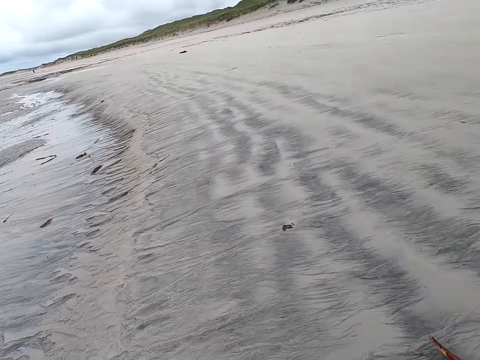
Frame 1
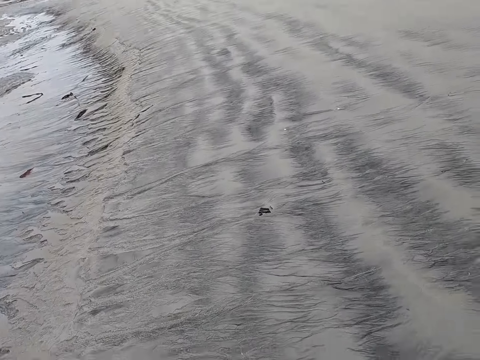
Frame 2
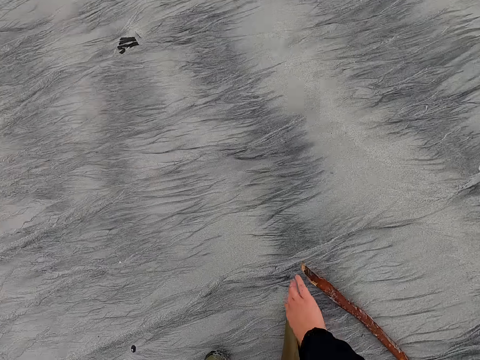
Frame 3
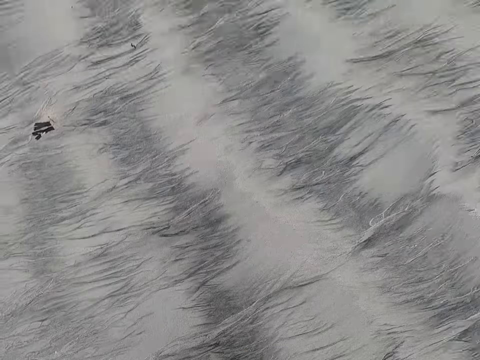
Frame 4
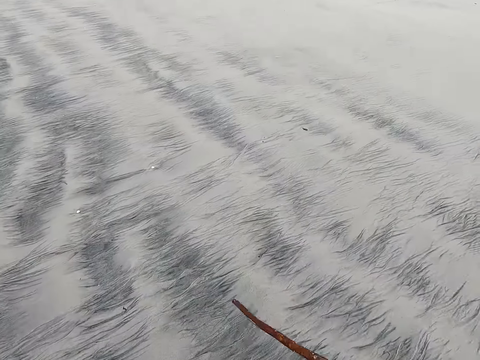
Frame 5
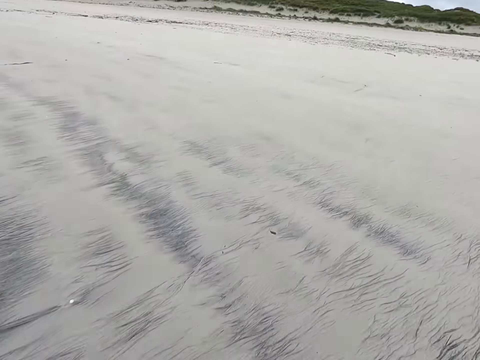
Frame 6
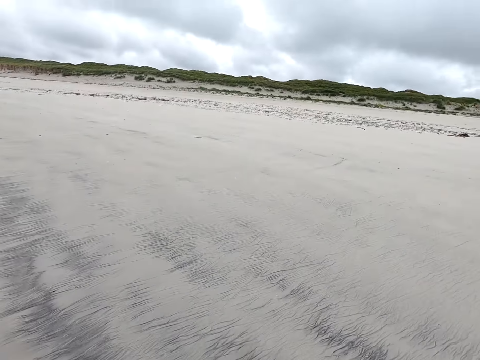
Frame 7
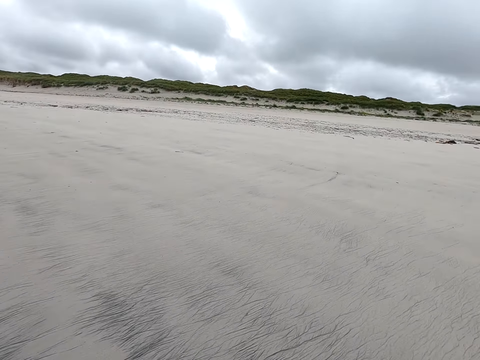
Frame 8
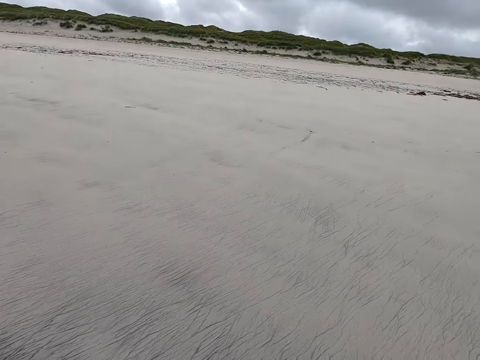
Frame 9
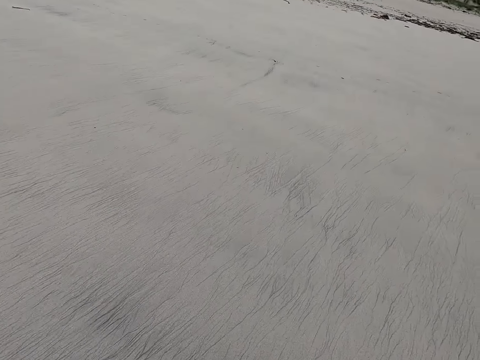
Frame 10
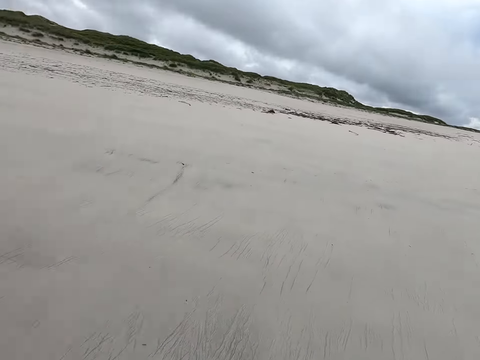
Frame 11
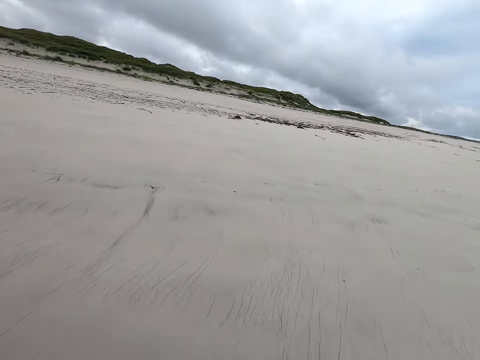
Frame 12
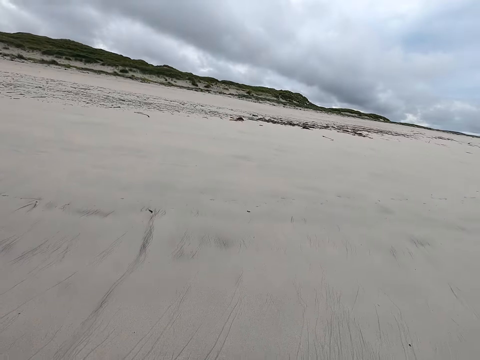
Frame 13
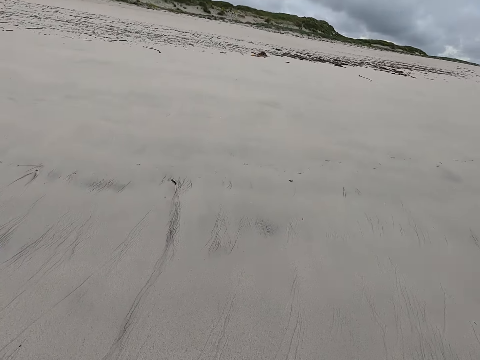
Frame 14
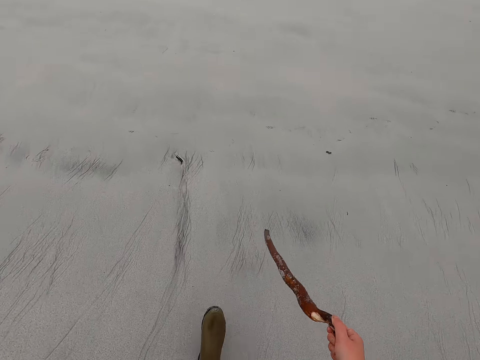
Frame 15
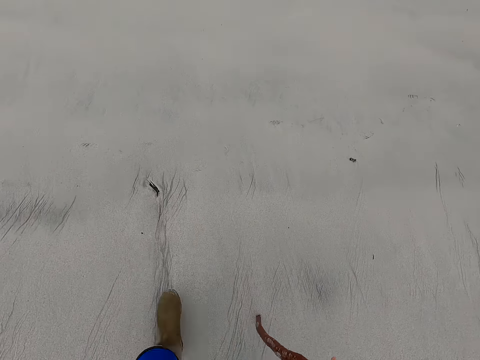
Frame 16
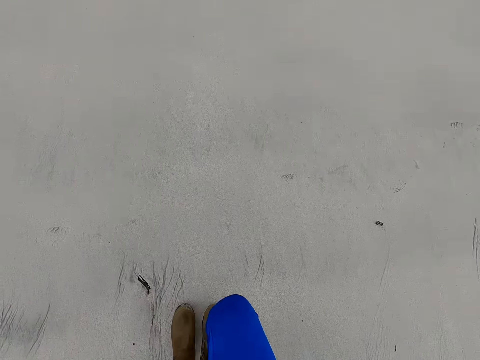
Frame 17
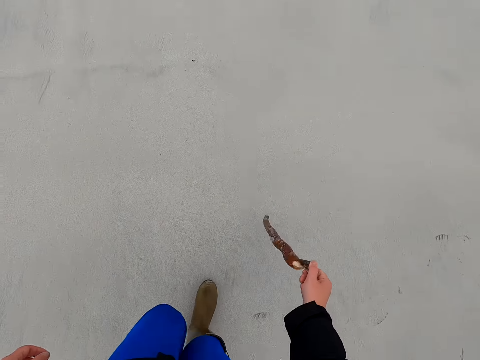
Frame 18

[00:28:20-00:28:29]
The camera wearer picks a stick. They walk around.

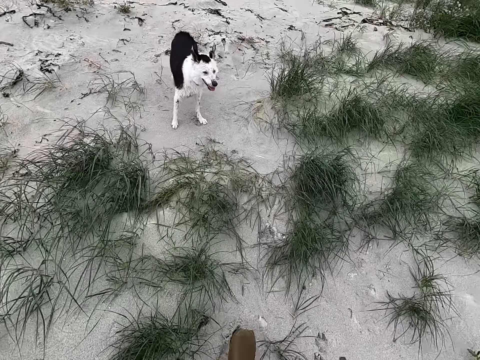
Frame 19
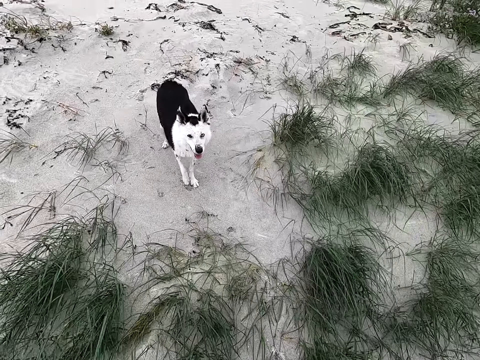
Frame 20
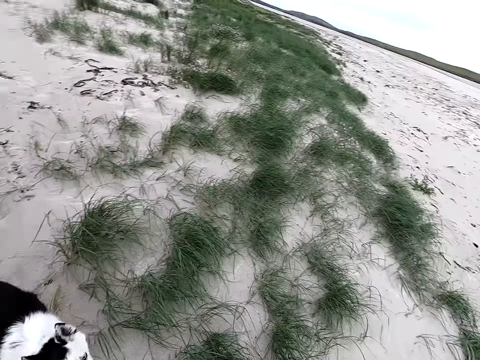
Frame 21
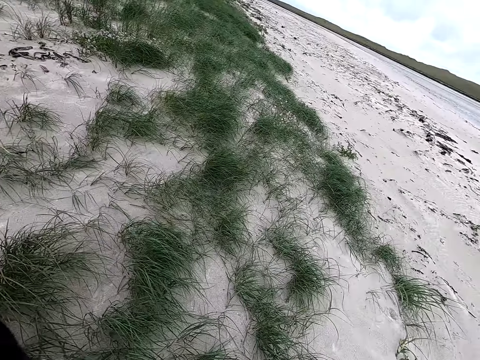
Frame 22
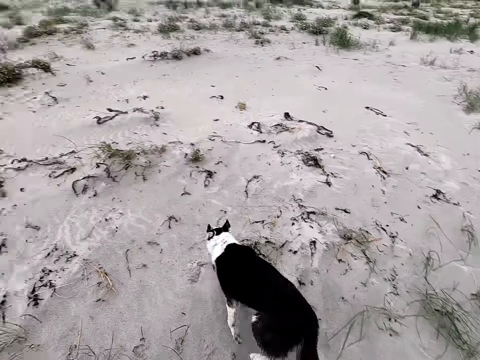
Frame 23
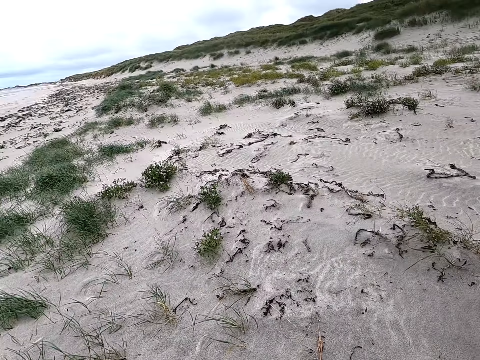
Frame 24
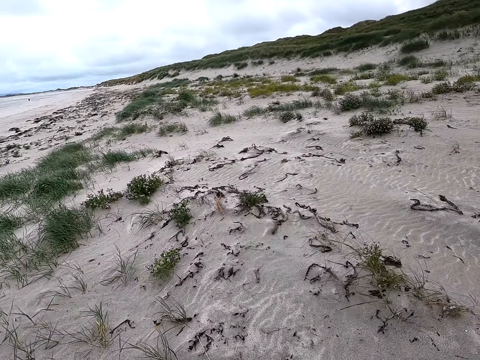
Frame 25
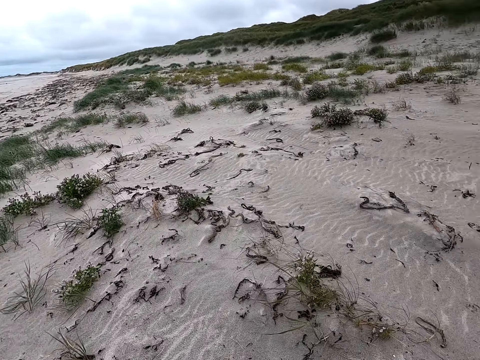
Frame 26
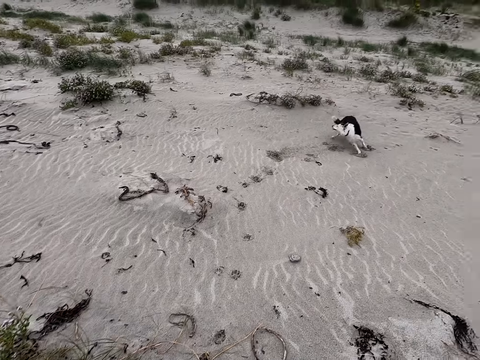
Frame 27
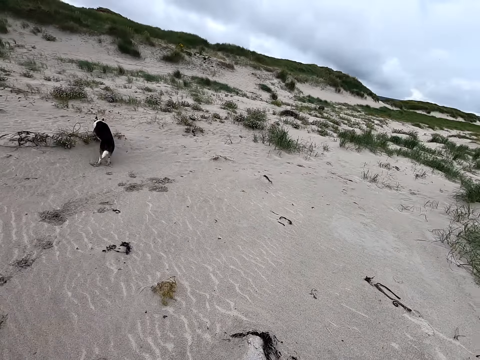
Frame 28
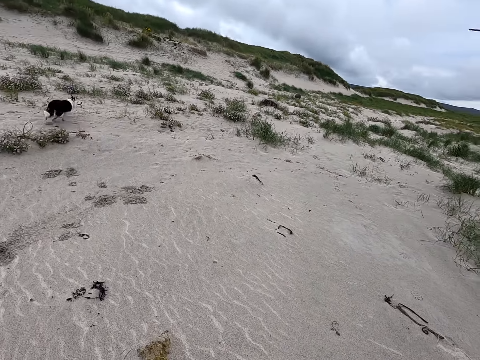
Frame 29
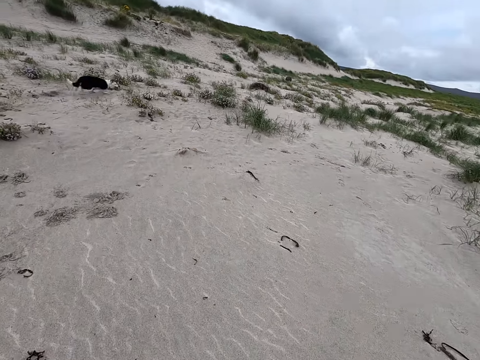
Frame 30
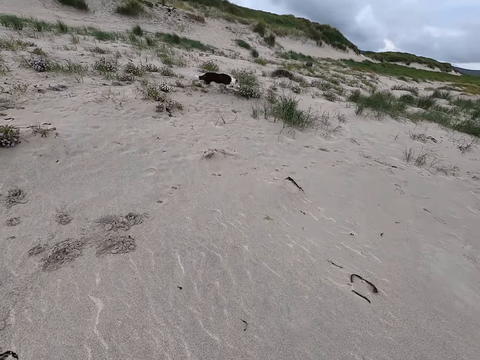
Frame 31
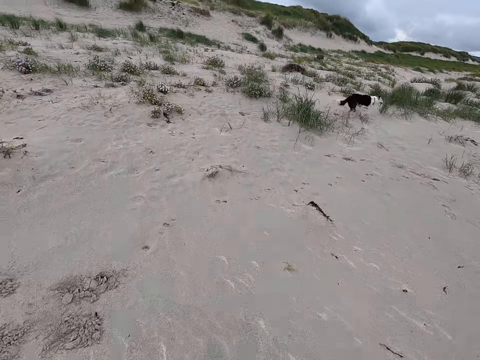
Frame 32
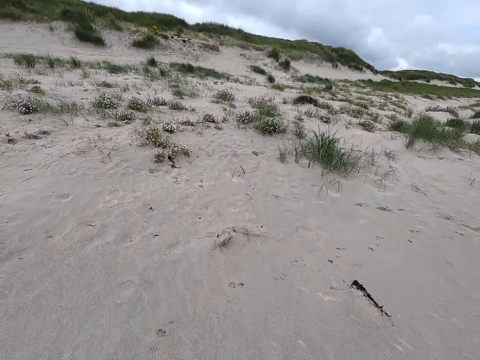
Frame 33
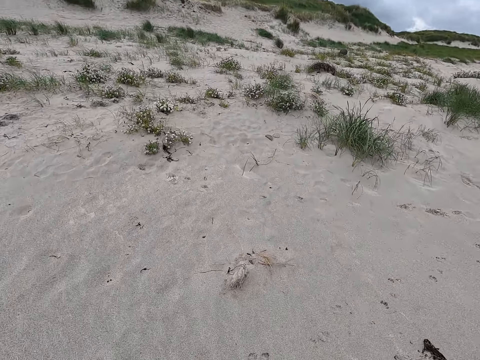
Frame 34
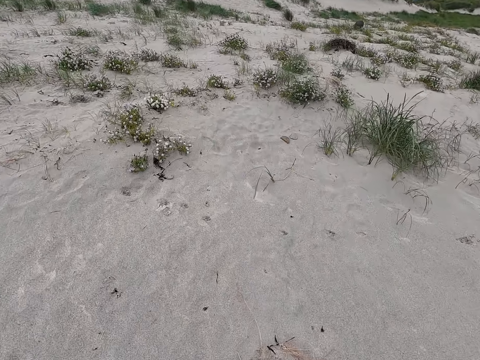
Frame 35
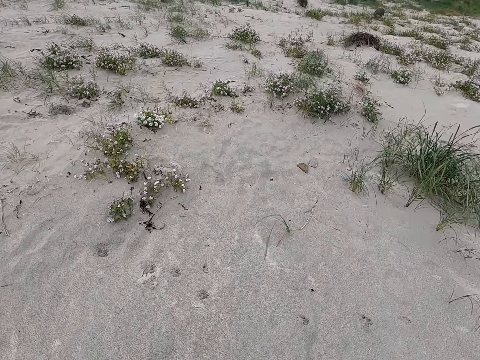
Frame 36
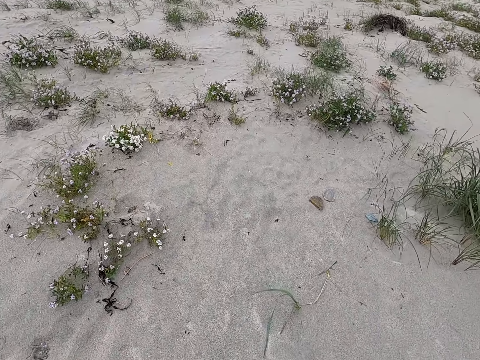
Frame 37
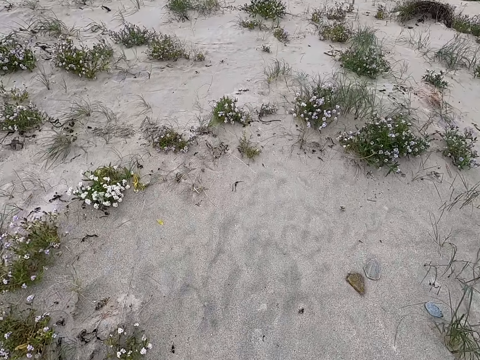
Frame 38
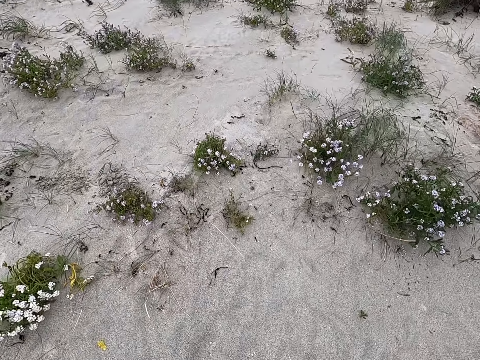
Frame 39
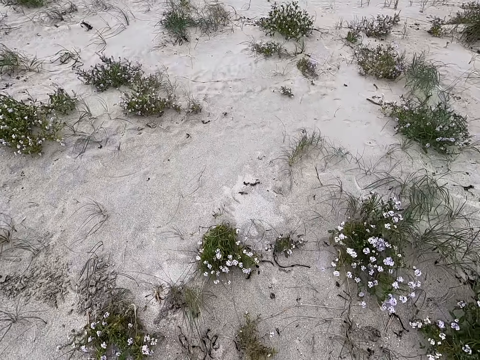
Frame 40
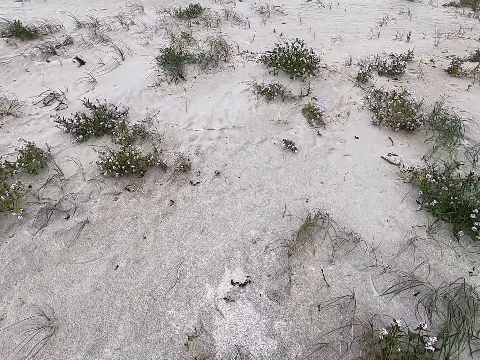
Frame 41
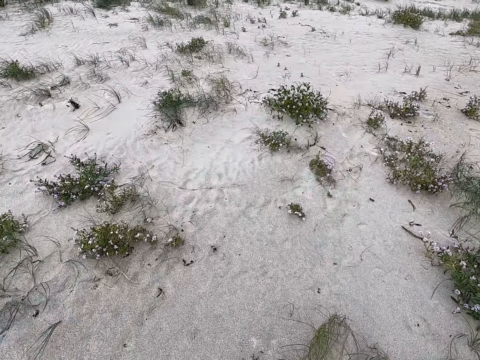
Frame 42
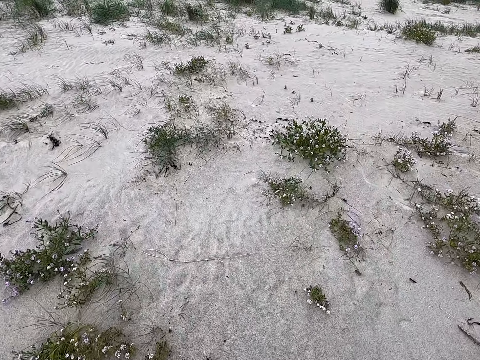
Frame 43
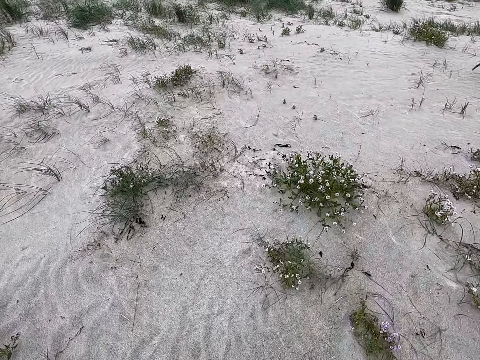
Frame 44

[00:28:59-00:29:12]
The camera wearer looks around. They throw a stick. They move around.

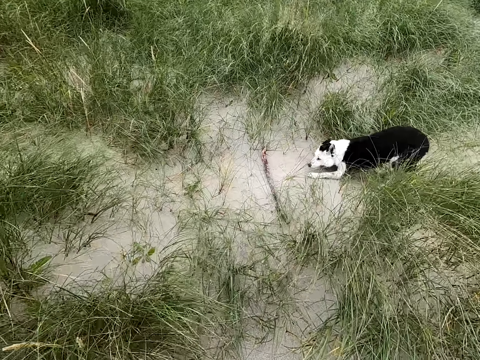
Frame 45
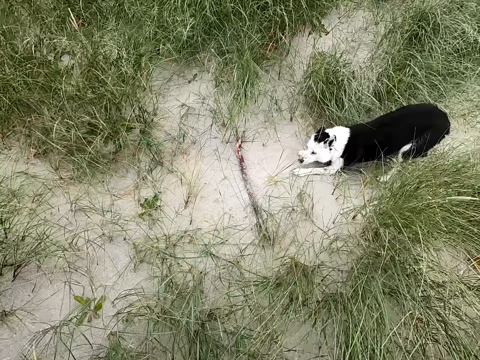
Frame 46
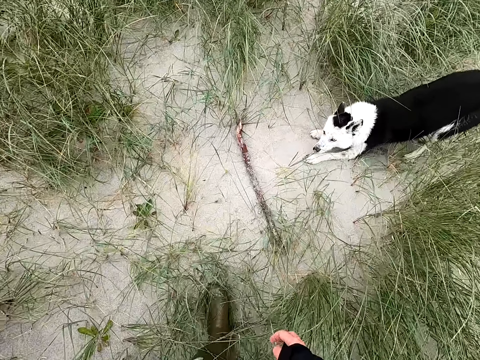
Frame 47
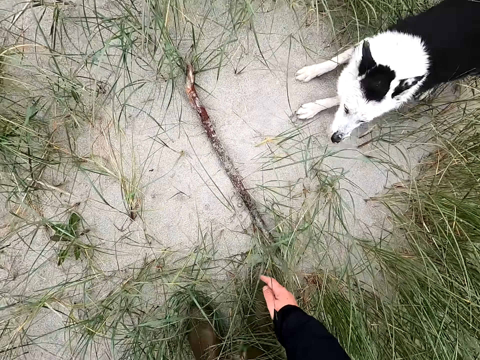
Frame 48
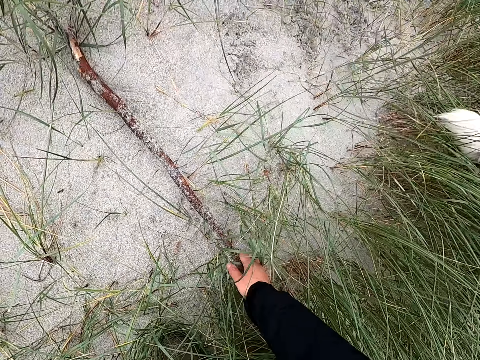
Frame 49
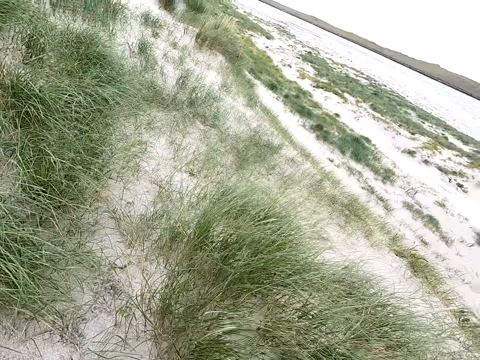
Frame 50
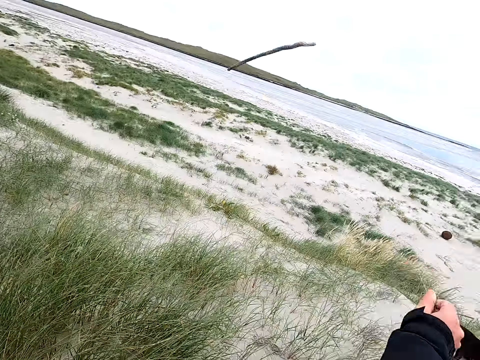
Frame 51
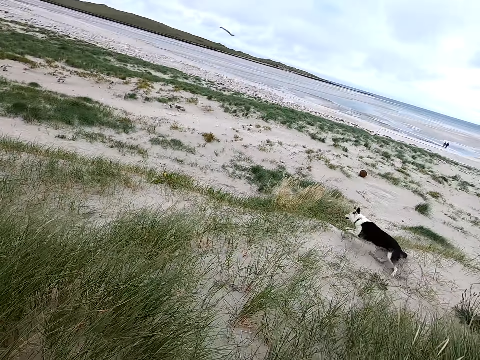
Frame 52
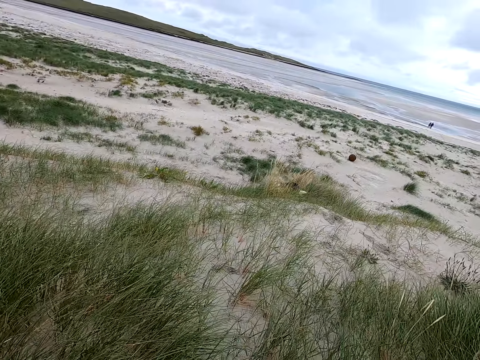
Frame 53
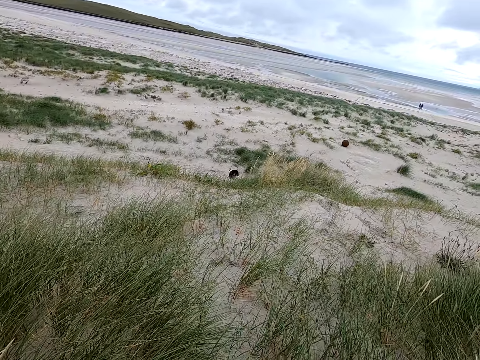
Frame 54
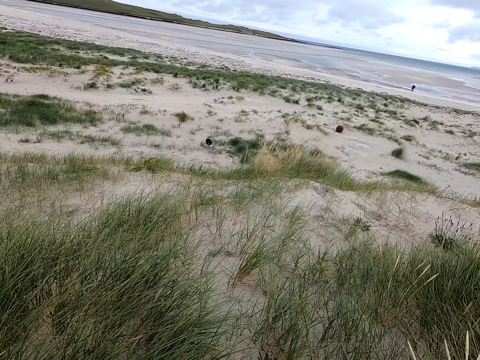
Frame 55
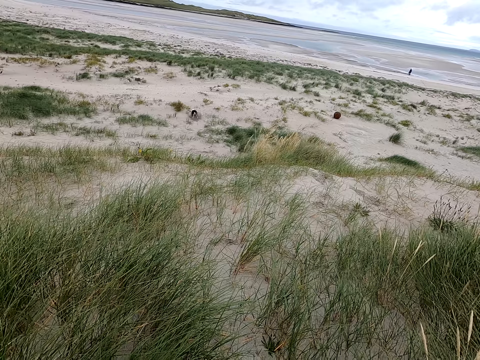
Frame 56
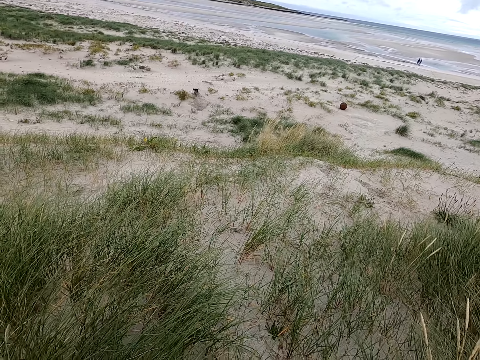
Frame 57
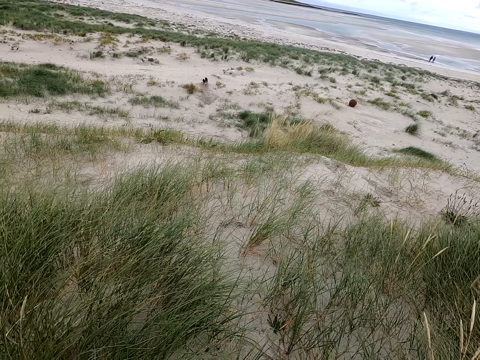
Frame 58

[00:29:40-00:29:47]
The camera wearer picks up a stick. They throw the stick.
